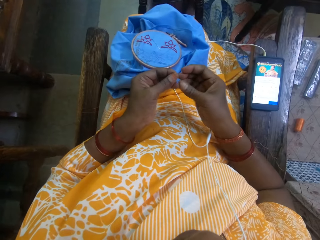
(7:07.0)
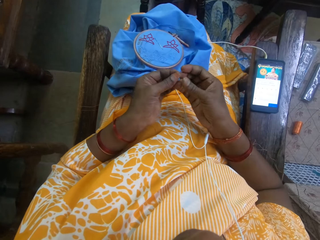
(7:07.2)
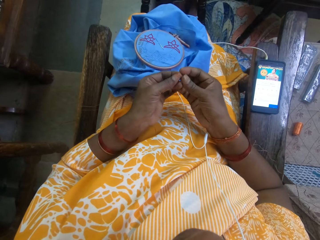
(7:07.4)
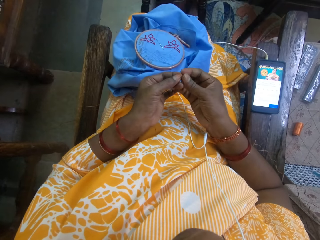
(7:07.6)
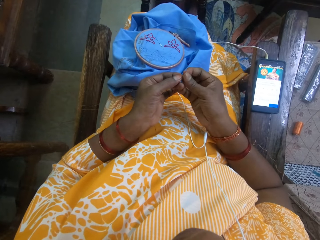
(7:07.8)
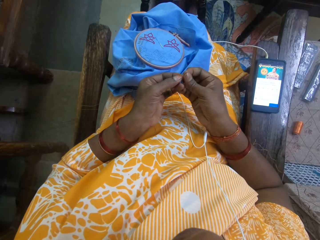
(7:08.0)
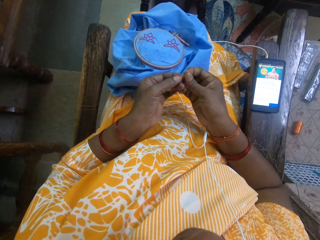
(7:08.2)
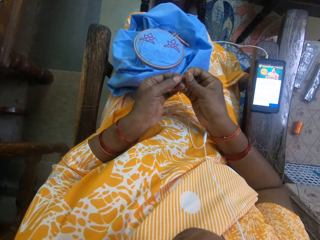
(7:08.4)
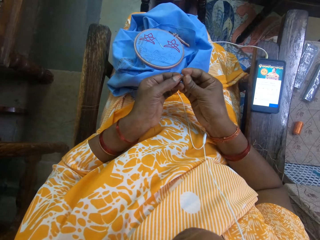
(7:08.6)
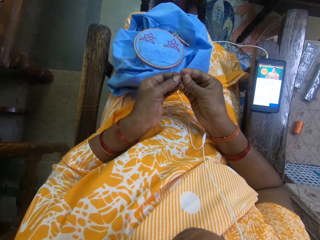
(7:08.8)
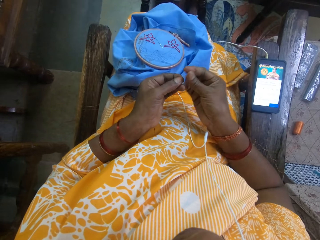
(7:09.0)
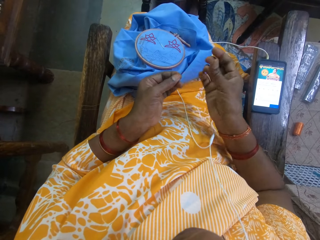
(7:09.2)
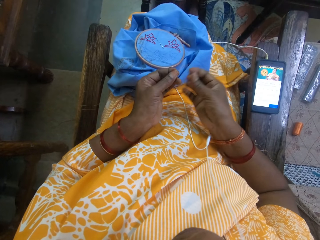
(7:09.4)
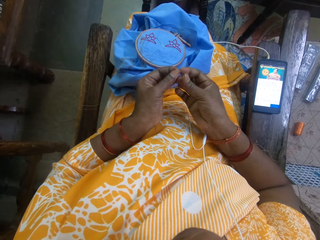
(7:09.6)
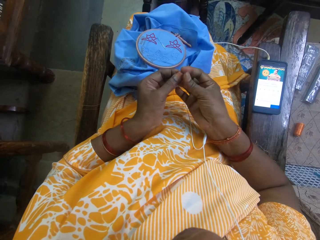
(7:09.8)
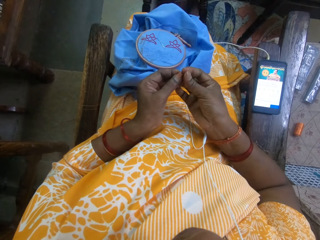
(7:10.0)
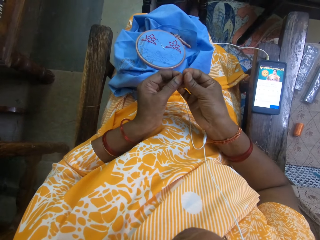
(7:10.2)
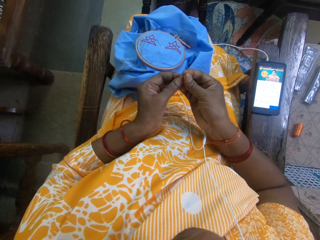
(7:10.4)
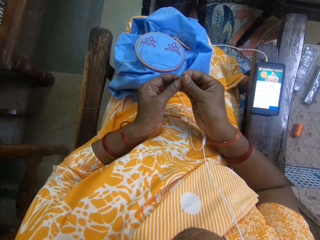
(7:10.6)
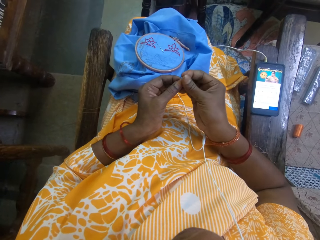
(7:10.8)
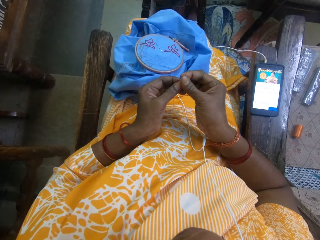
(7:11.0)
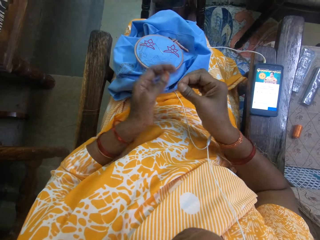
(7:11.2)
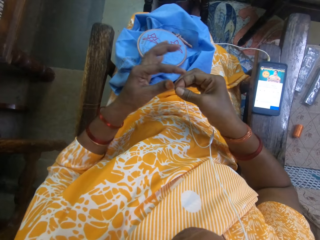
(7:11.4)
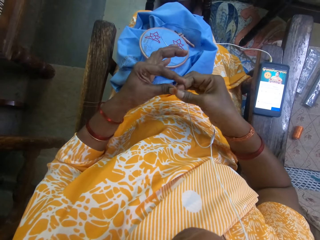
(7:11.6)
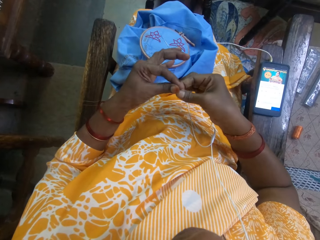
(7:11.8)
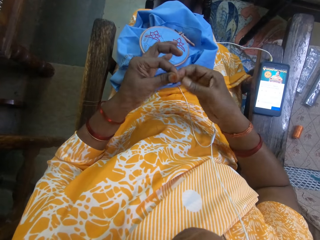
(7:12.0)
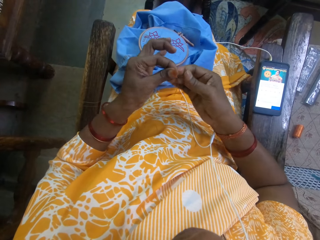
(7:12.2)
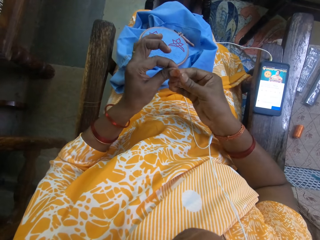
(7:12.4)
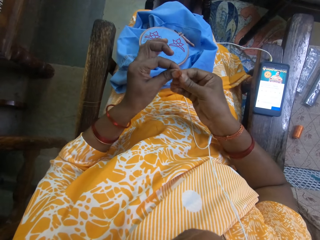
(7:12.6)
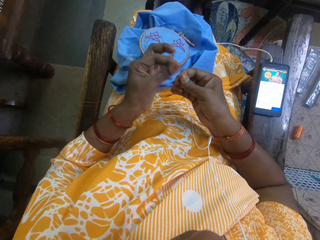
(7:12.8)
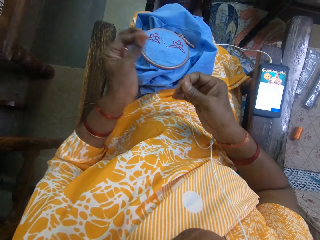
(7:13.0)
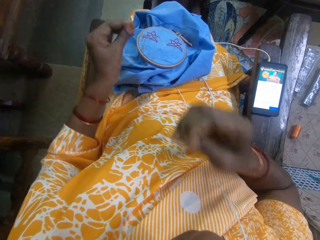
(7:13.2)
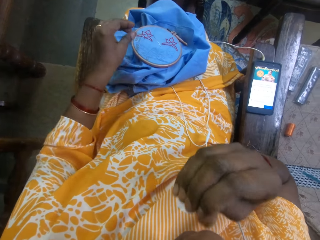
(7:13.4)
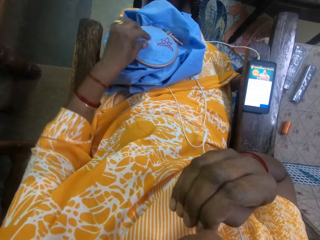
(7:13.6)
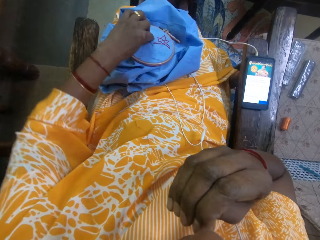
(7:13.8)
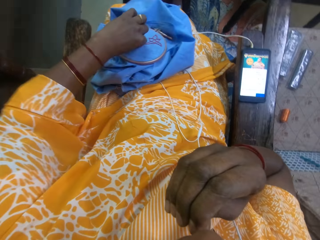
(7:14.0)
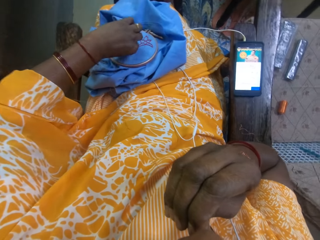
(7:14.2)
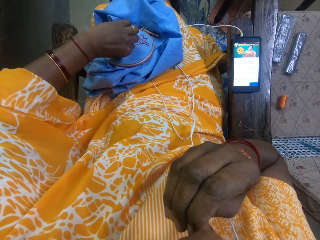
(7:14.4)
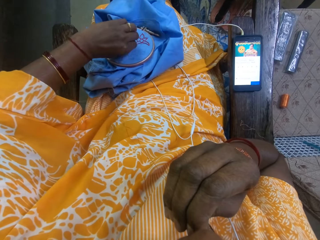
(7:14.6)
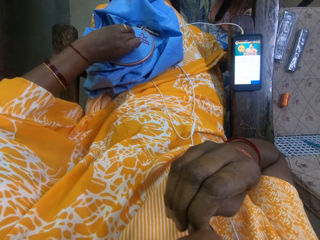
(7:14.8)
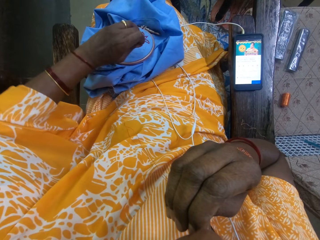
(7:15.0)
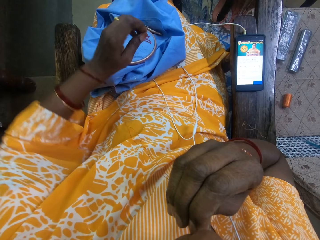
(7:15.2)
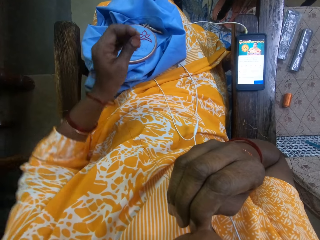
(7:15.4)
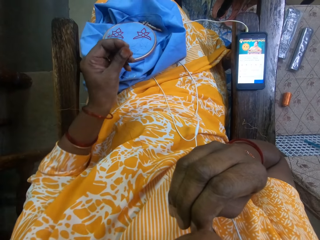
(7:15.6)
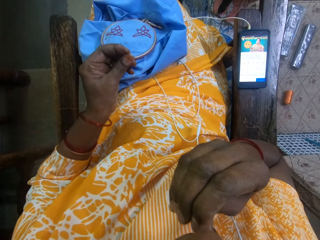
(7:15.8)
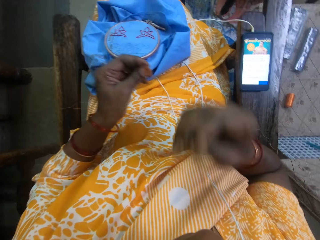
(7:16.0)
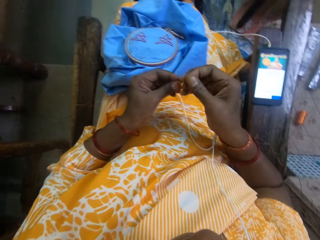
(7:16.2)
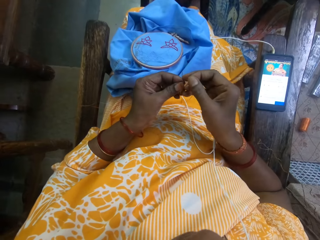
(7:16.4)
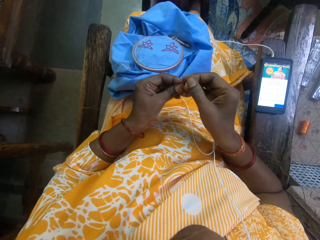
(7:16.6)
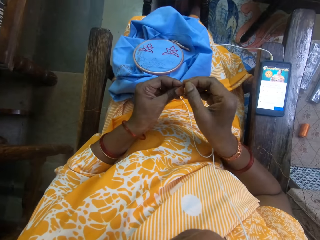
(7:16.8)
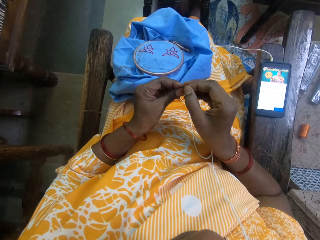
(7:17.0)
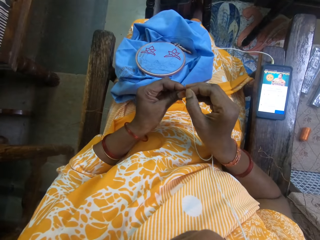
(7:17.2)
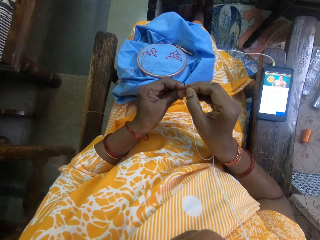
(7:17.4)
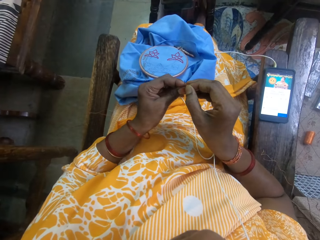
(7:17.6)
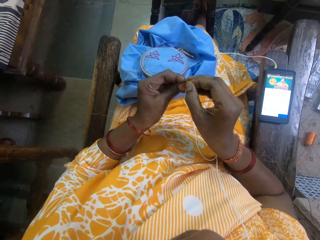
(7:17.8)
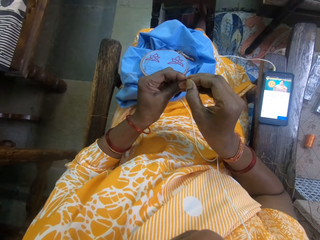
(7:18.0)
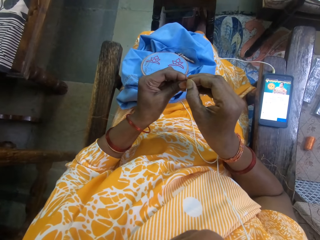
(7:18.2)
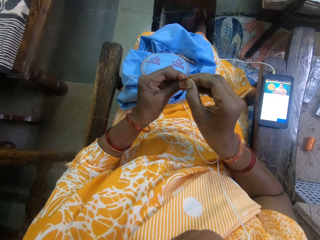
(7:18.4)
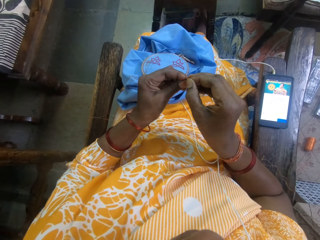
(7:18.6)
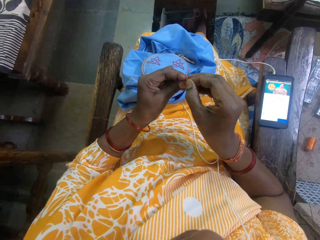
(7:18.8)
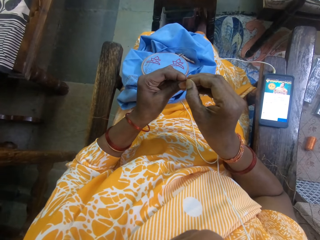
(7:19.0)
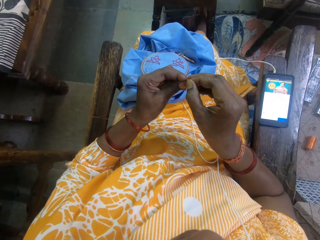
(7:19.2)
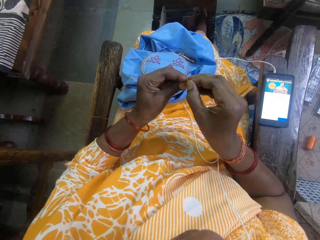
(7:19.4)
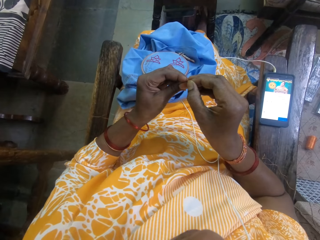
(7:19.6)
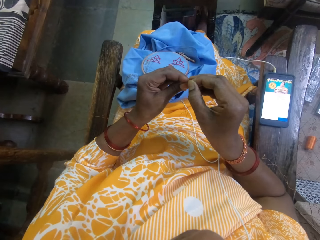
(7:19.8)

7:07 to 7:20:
The camera wearer adjusts the thread with both hands. She holds the thread with her right hand. She applies spit on the thread from her mouth. She removes the needle from the fabric with her left hand. She threads the needle with the thread in her right hand.

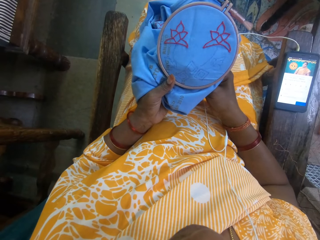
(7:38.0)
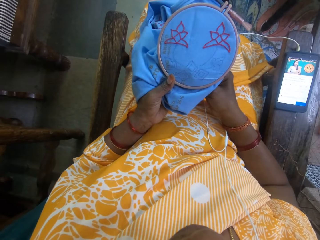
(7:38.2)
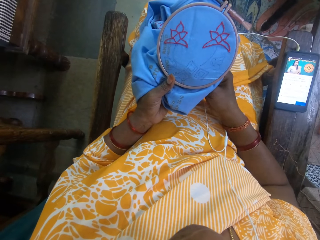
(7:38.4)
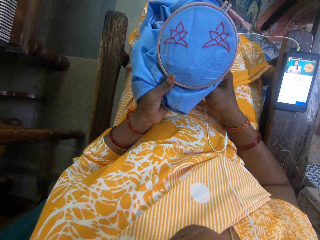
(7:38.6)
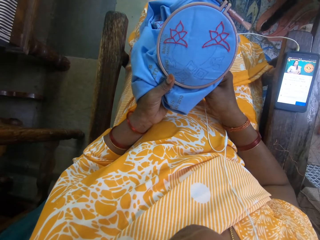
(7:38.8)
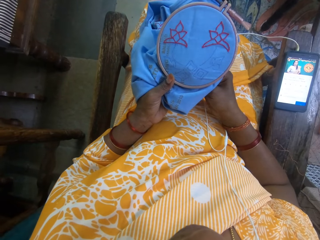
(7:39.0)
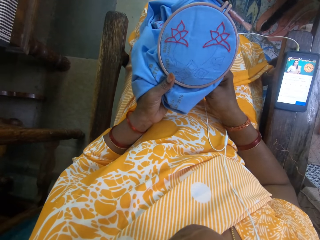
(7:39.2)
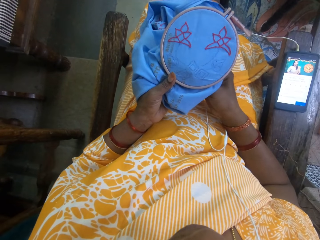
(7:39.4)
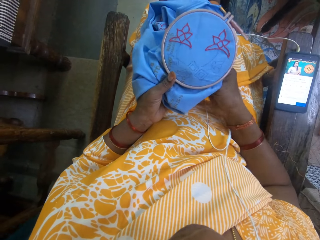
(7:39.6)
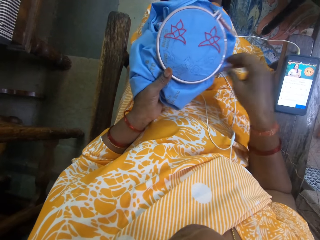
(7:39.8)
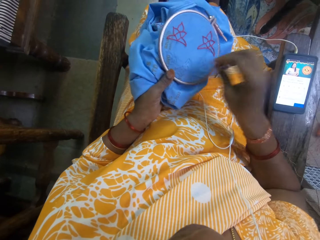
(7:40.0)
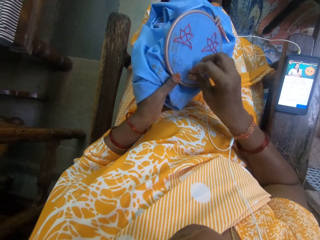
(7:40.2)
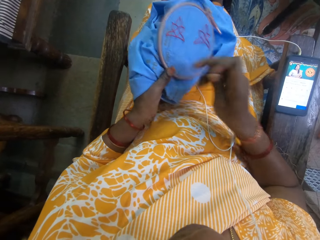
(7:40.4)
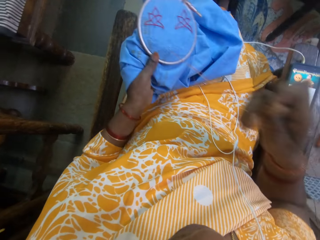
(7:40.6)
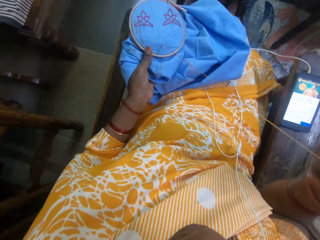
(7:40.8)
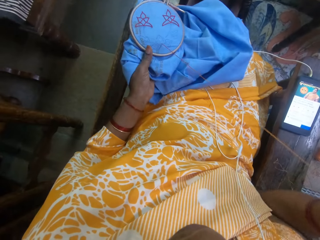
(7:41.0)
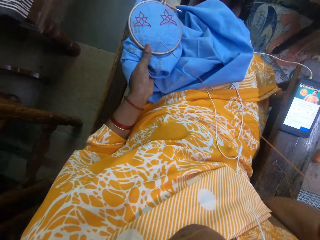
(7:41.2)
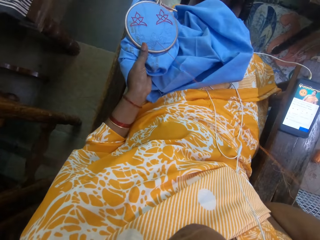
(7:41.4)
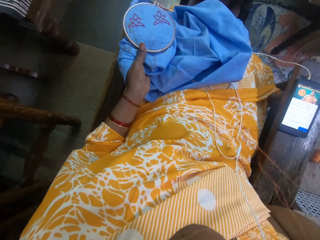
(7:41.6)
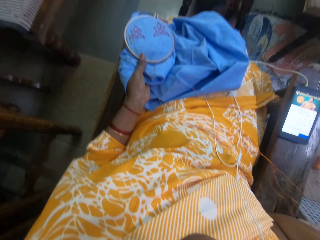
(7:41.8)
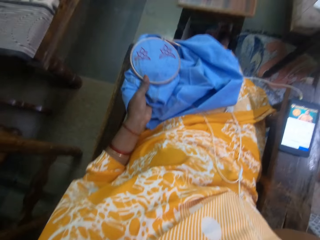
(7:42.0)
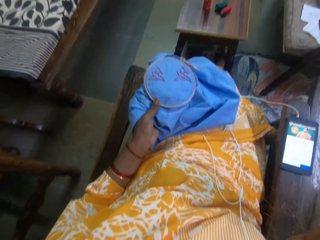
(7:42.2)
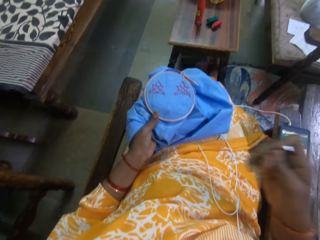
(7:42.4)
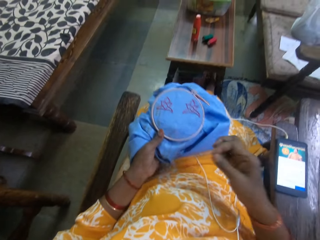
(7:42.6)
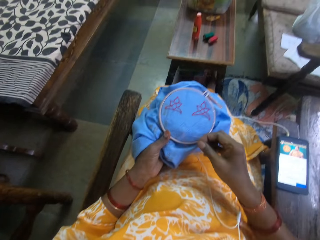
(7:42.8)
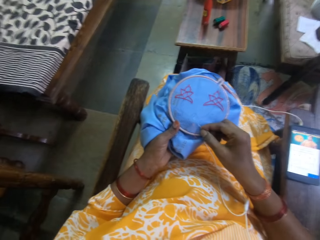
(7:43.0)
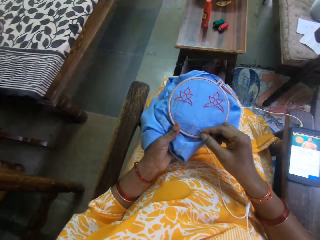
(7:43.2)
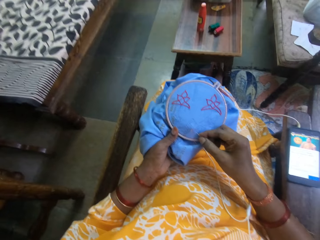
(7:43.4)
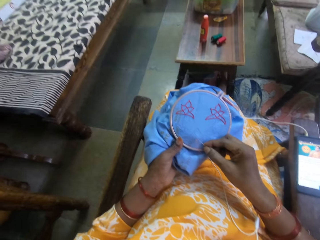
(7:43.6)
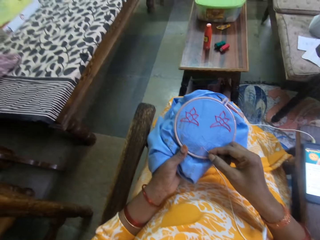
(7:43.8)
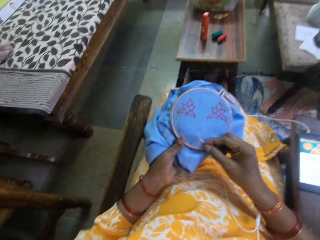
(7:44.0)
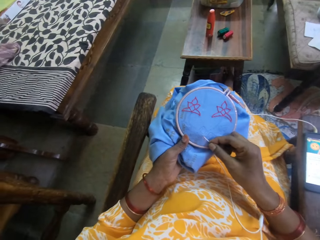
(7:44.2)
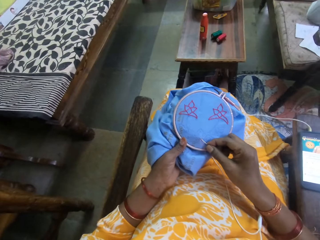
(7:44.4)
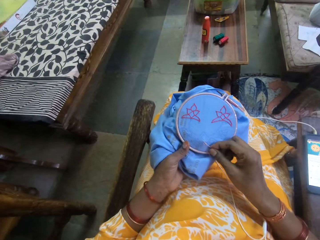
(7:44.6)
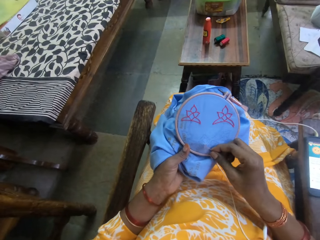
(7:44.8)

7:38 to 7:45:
The camera wearer embroiders the fabric with the needle and thread in her right hand.

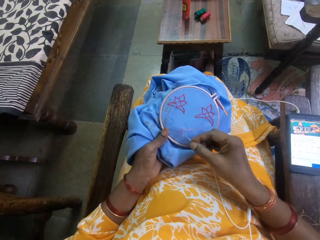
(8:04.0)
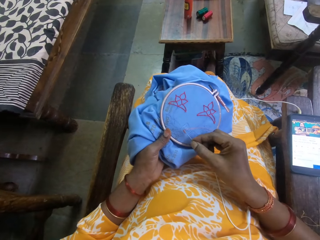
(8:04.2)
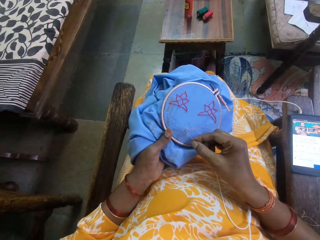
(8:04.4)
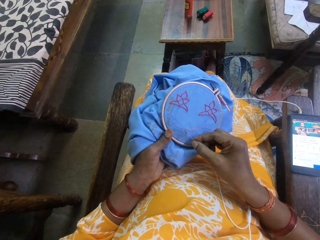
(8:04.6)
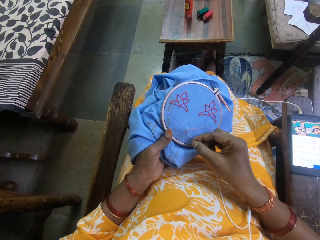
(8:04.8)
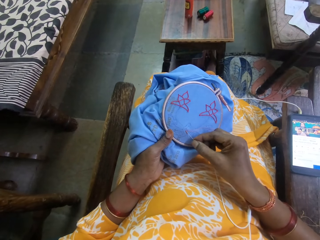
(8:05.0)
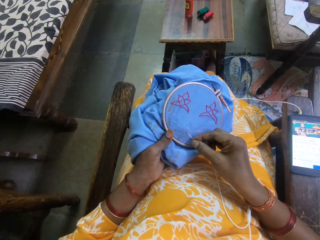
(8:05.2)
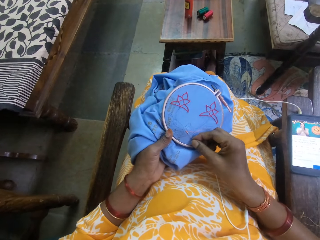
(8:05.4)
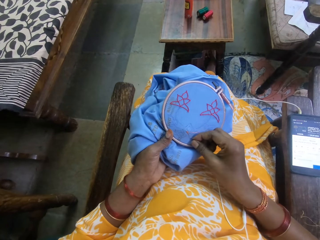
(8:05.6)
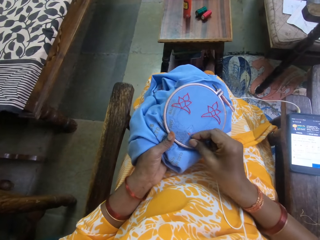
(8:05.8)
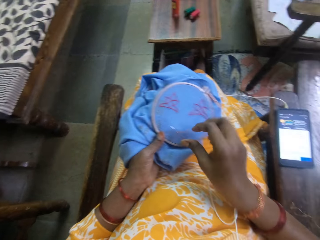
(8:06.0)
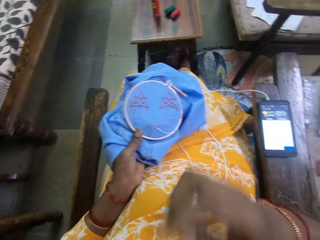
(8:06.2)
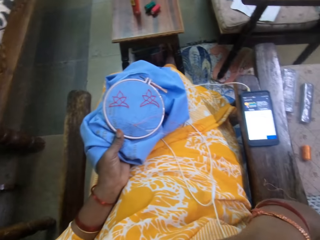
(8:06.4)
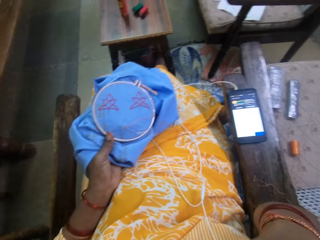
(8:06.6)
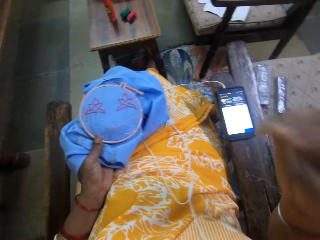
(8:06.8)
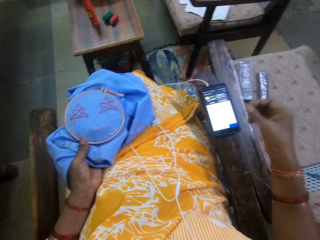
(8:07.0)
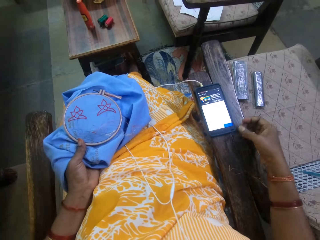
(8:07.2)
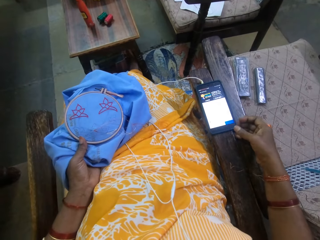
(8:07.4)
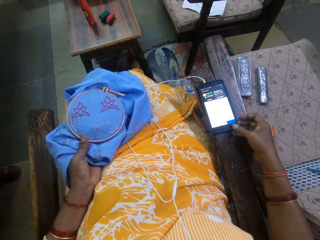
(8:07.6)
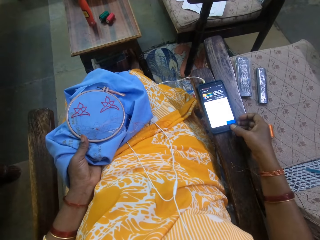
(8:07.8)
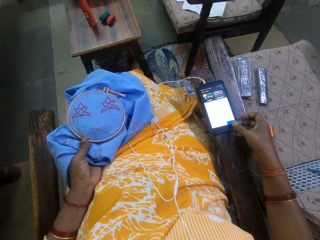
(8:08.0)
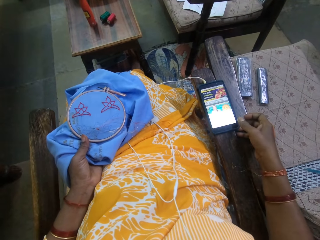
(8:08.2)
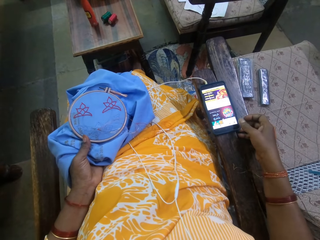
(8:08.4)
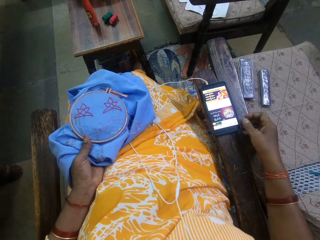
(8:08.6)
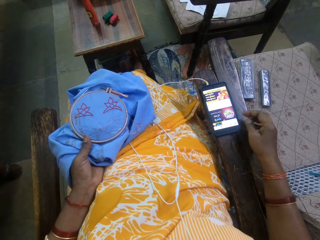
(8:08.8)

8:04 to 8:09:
The camera wearer is sewing. She inserts the needle and thread into the fabric with her right hand. A woman interacts with the camera wearer. The camera wearer operates a phone on the chair with her right hand.
